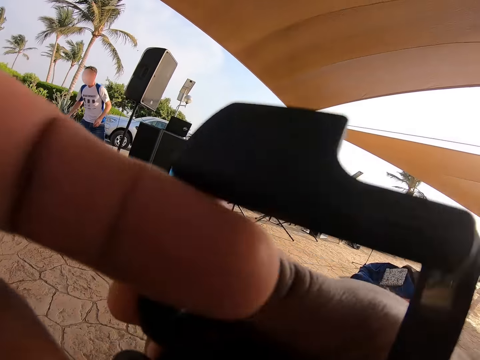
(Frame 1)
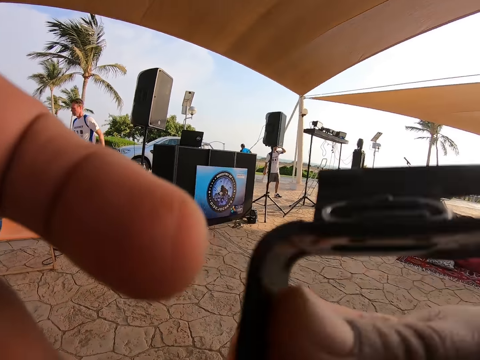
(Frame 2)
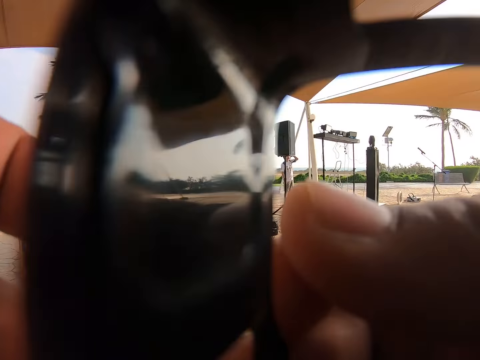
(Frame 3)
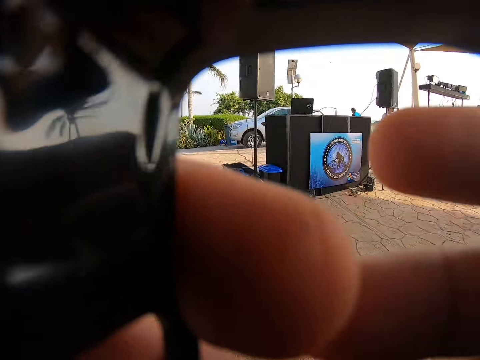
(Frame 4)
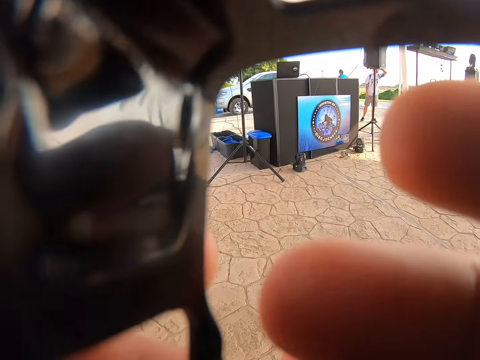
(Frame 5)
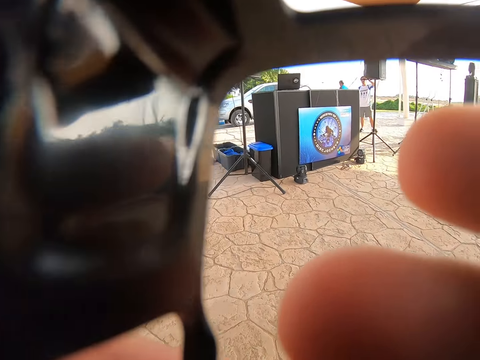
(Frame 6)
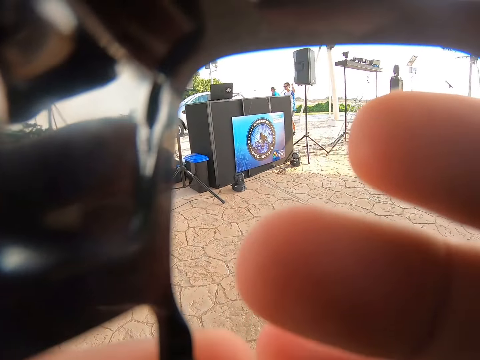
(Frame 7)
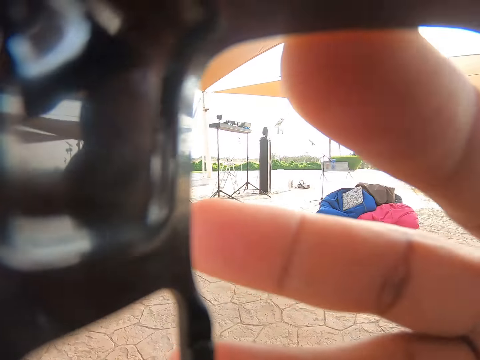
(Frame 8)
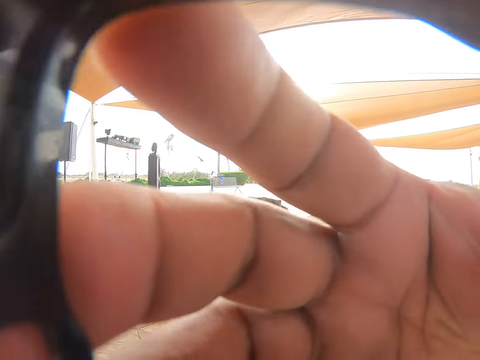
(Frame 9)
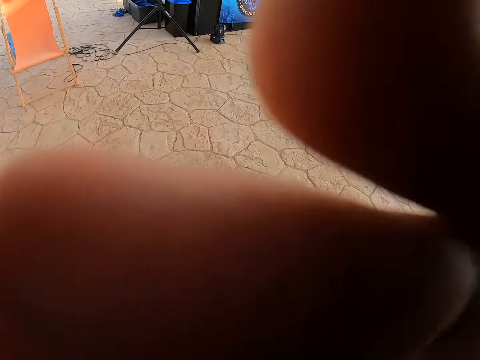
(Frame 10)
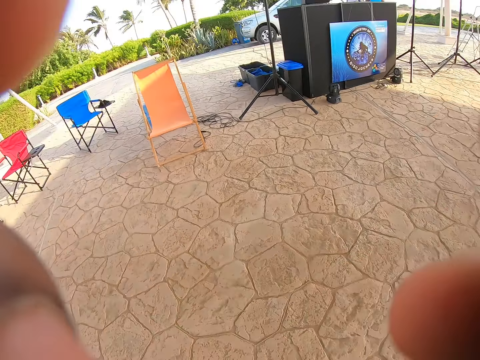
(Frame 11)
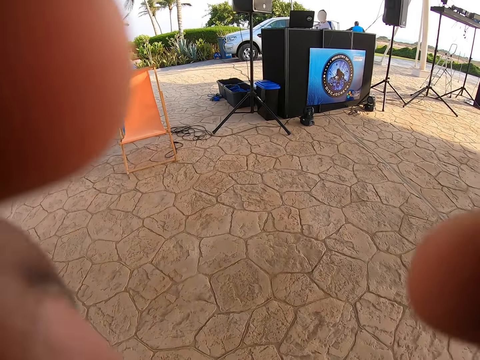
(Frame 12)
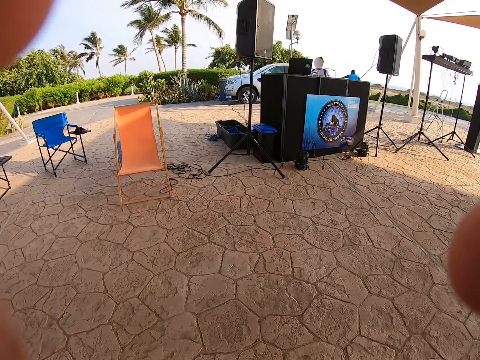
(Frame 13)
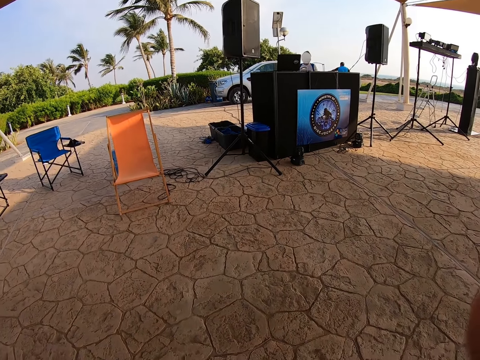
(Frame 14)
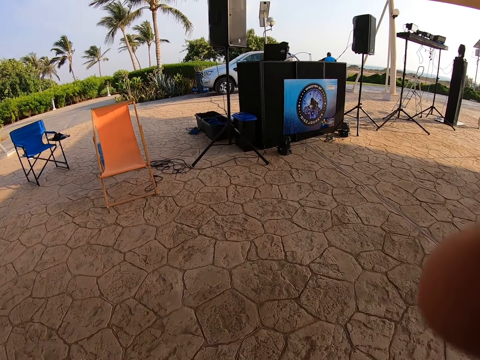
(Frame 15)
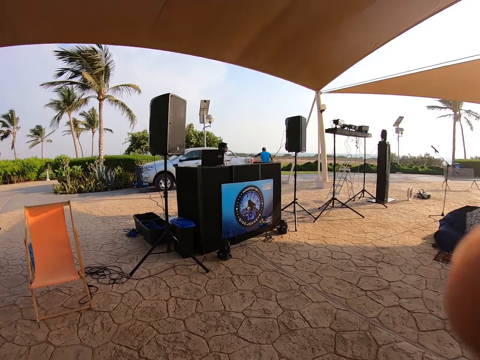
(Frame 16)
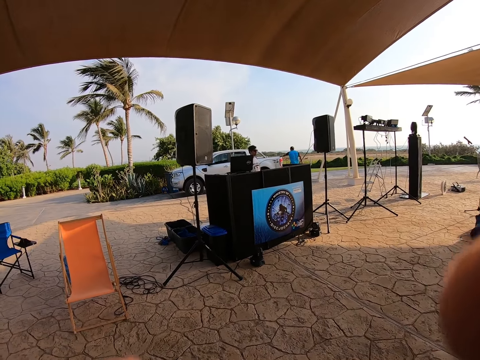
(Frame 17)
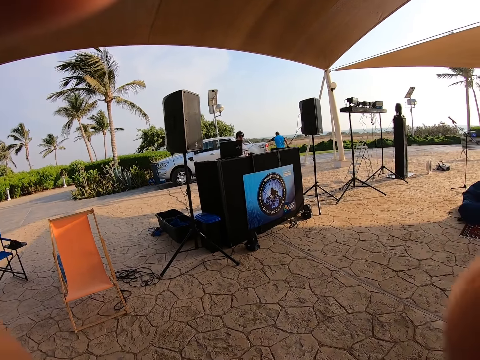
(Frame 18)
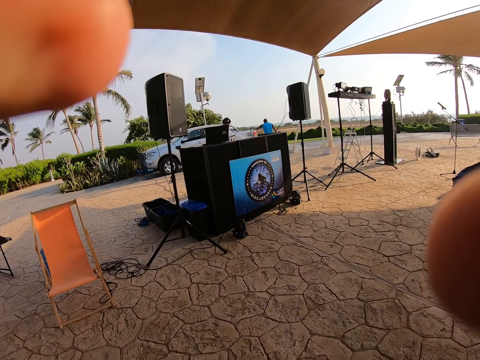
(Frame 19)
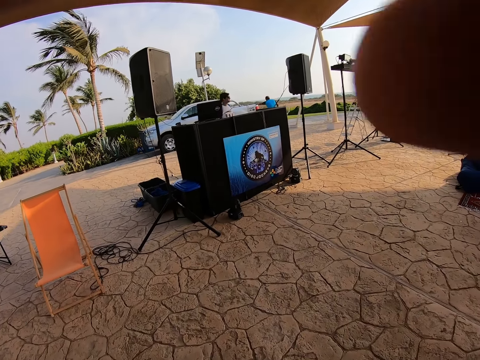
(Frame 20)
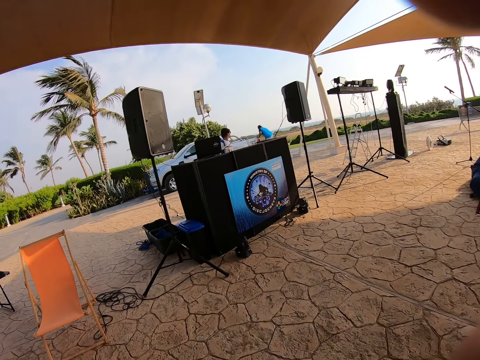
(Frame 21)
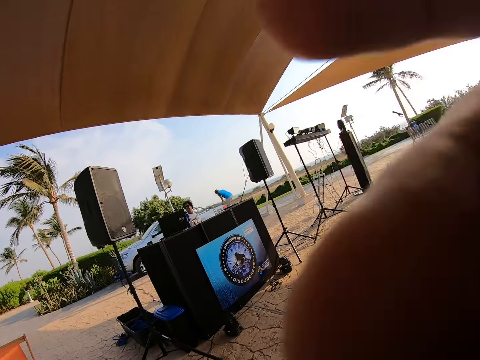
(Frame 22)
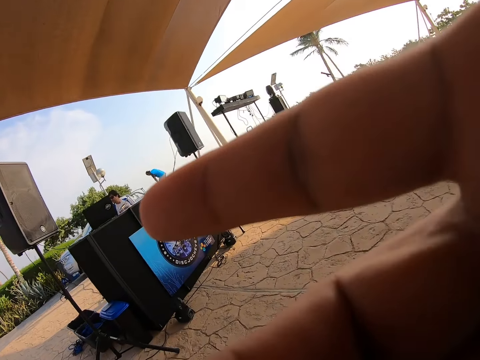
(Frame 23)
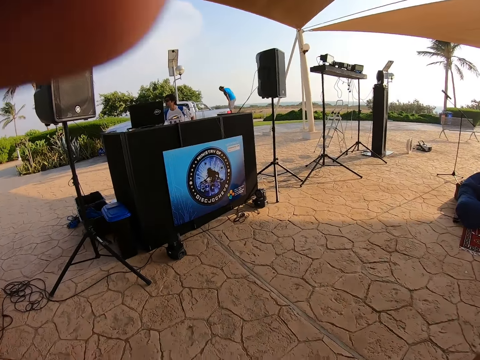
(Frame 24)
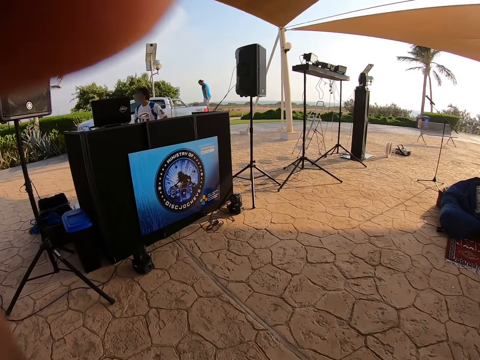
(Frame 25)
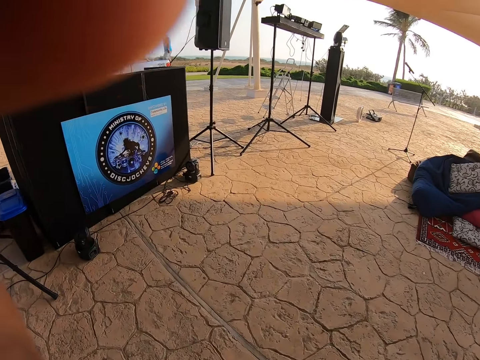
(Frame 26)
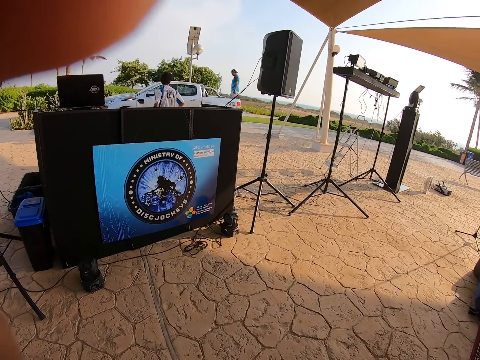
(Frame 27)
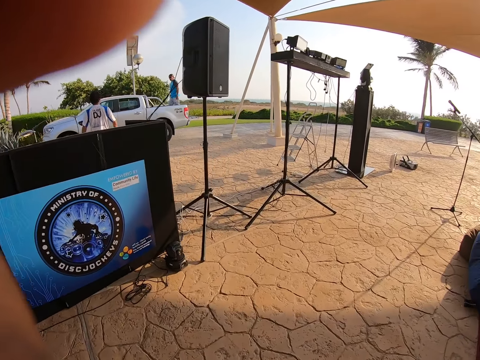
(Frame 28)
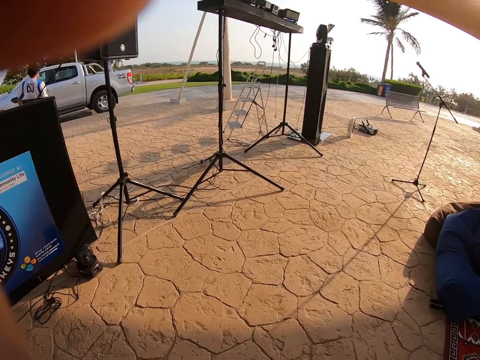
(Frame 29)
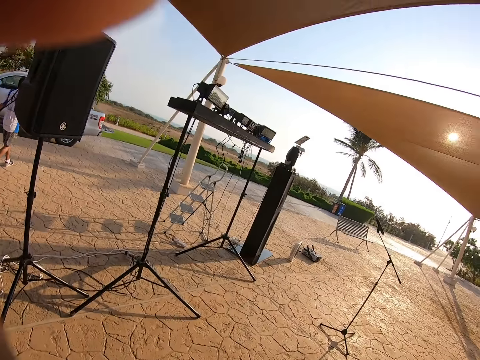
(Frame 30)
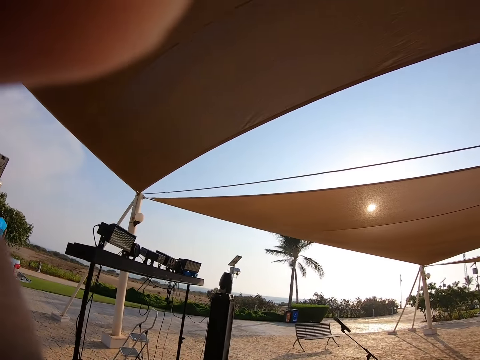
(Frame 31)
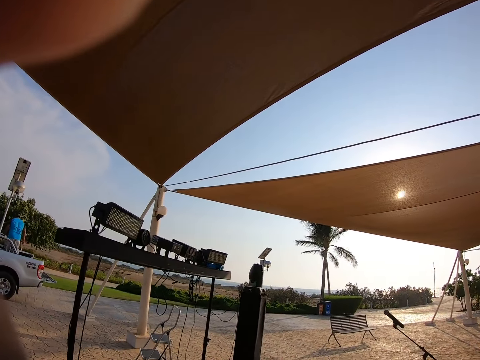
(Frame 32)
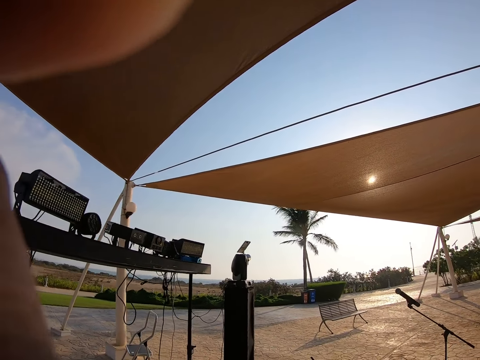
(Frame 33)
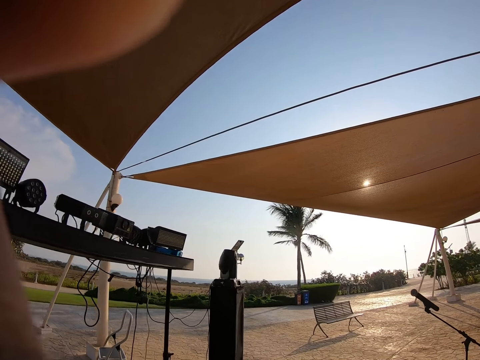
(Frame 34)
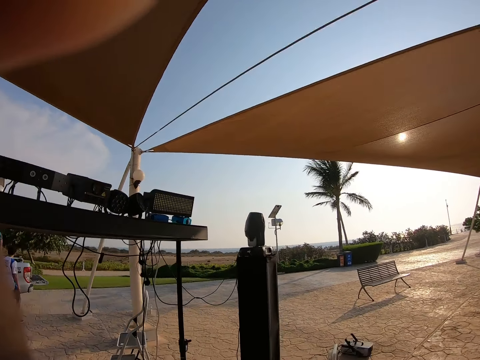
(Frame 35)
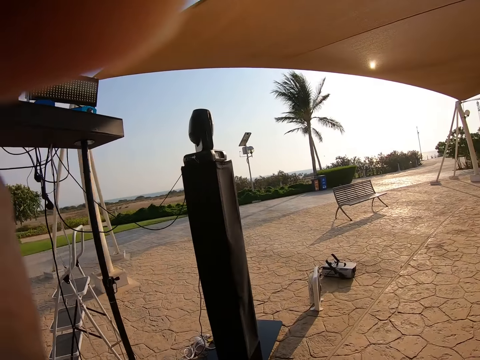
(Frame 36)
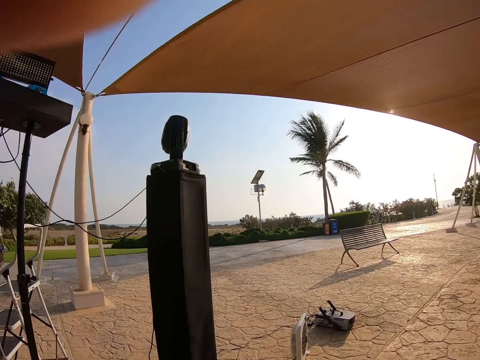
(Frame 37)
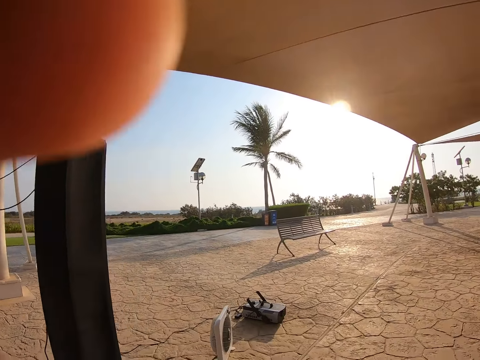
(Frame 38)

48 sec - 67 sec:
The camera wearer holds something. They look at the speakers. They walk in the pathway under the tent.

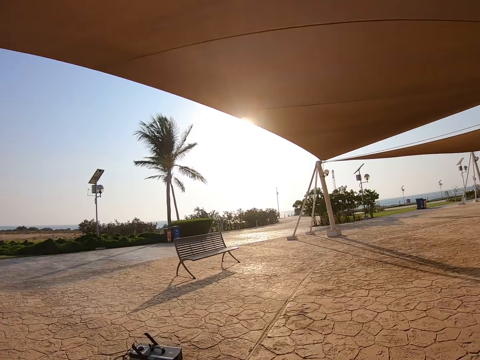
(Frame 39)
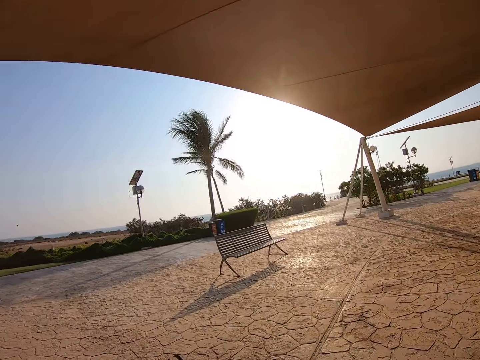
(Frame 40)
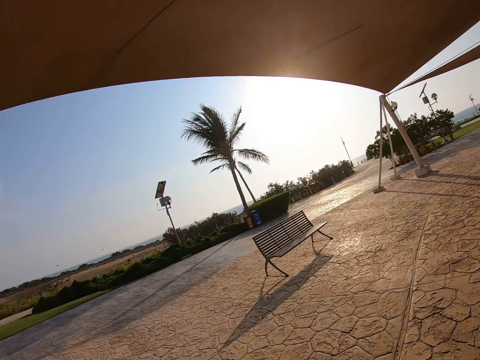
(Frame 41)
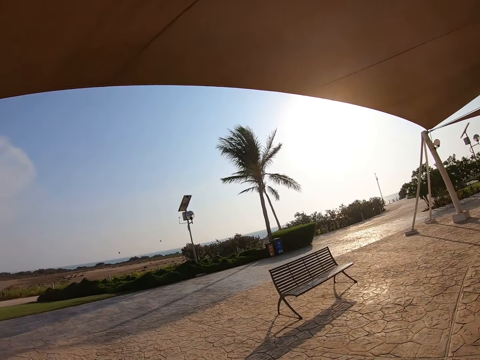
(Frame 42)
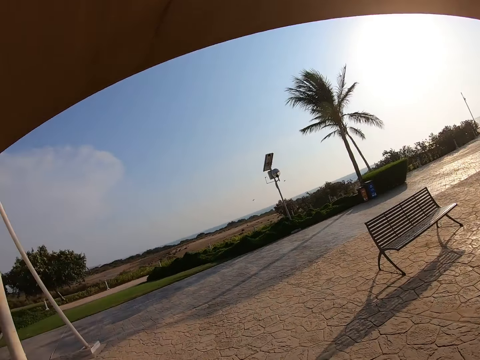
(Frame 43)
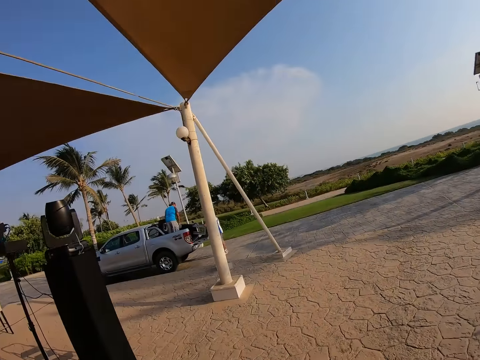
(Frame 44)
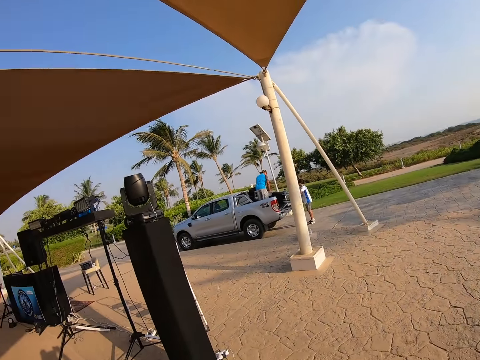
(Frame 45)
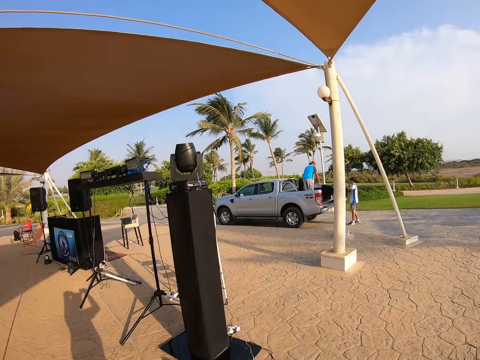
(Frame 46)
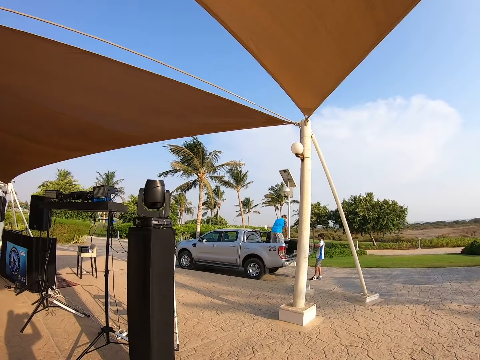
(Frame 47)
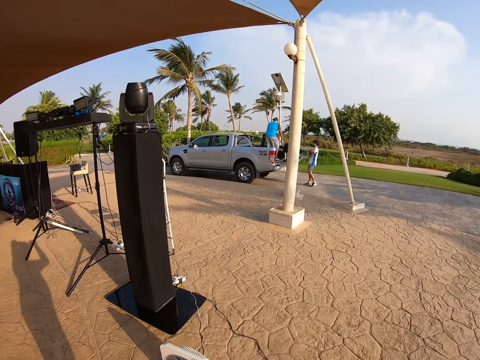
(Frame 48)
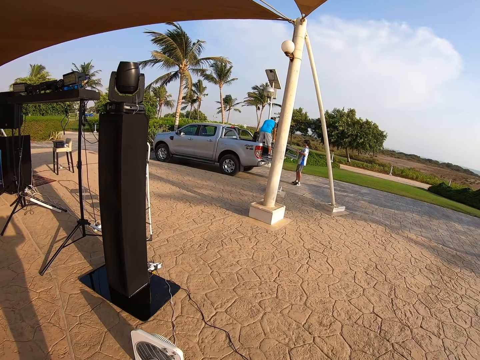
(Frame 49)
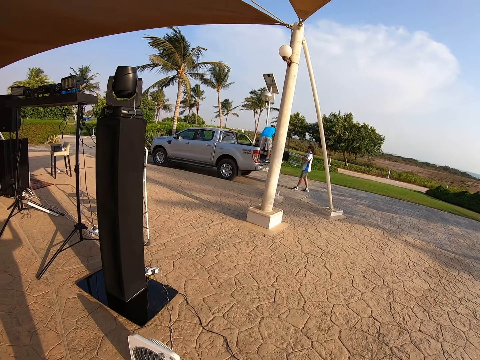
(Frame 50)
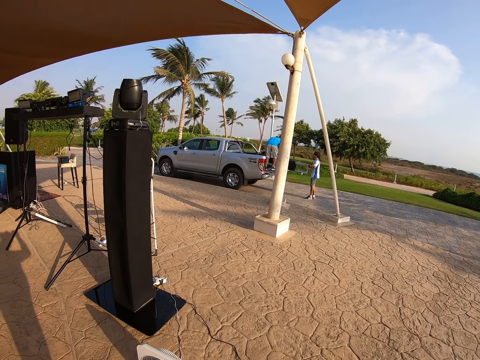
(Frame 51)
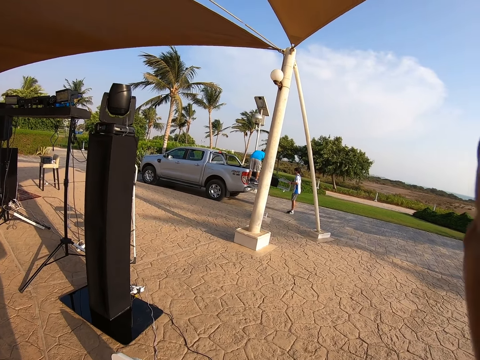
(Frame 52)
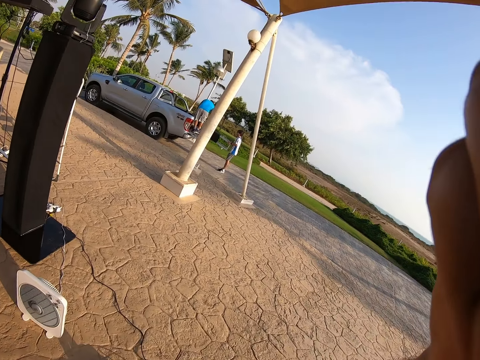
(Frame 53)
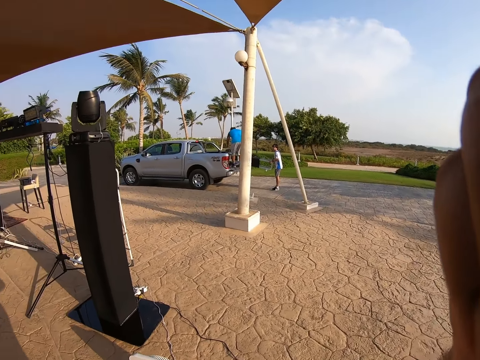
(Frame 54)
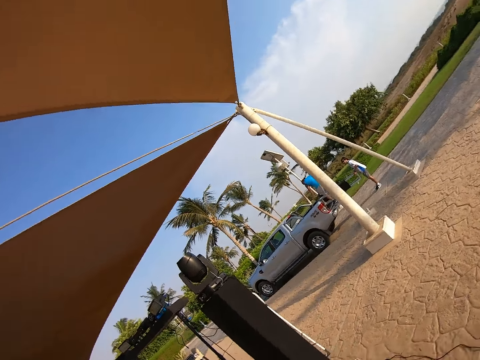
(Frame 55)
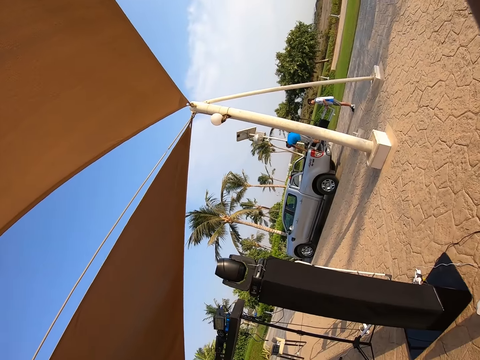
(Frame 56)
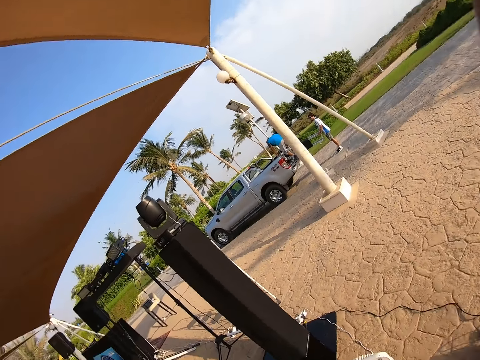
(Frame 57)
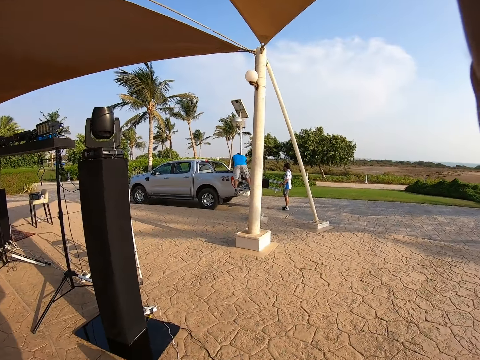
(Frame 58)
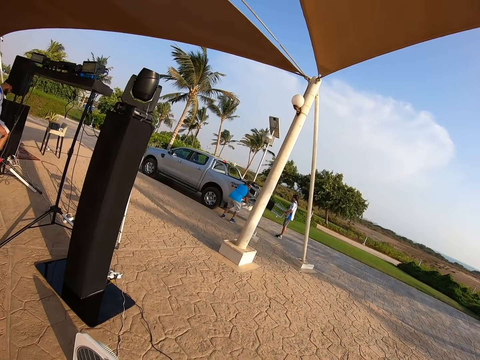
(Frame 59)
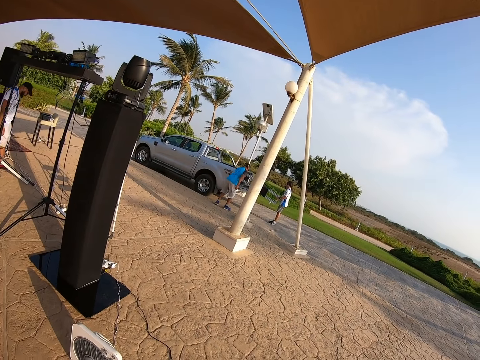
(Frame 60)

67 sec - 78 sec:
The camera wearer looks around the pathway. They look around the tent.
